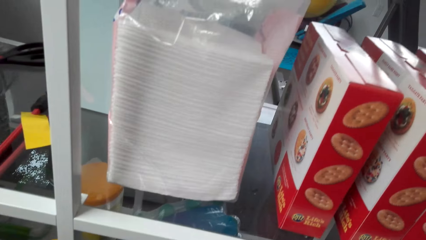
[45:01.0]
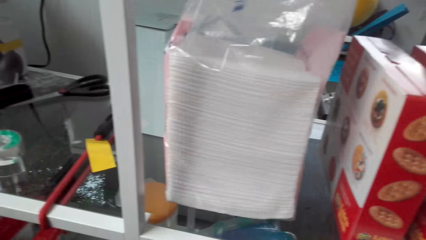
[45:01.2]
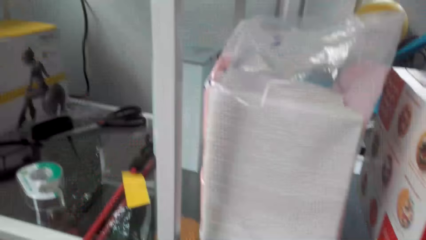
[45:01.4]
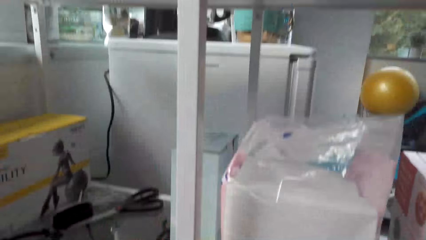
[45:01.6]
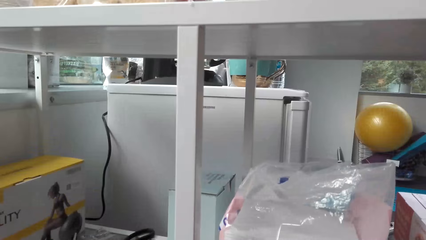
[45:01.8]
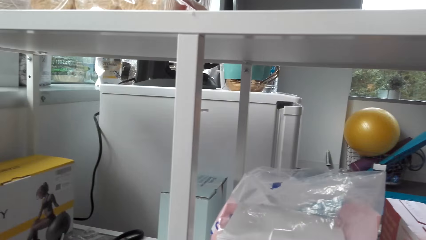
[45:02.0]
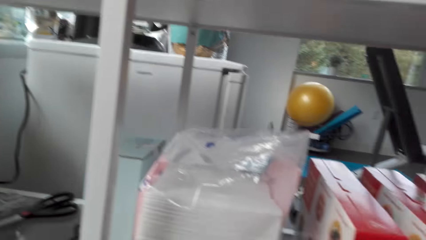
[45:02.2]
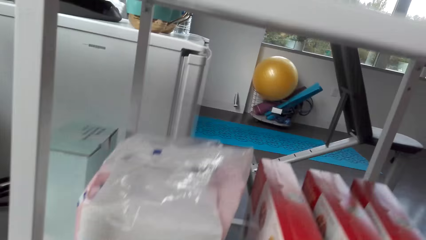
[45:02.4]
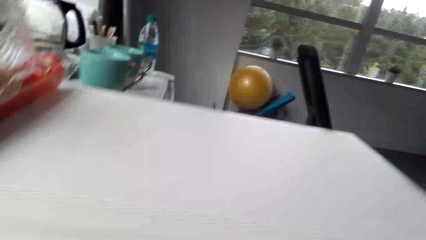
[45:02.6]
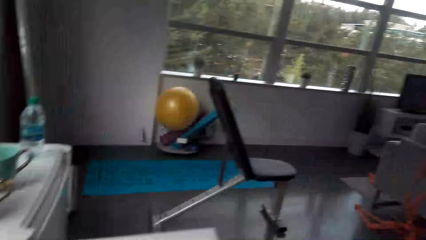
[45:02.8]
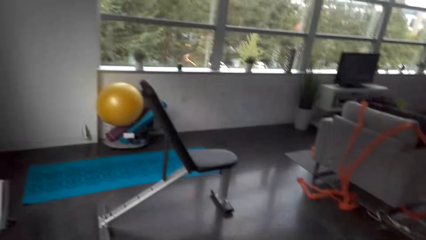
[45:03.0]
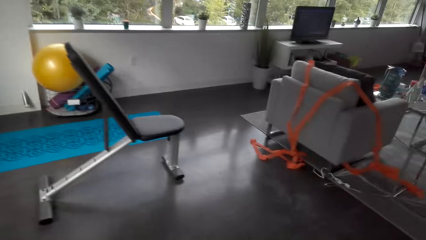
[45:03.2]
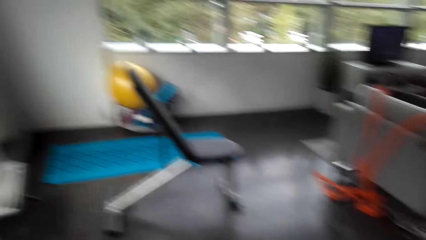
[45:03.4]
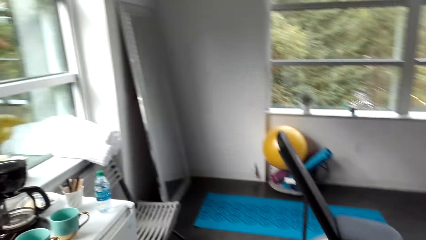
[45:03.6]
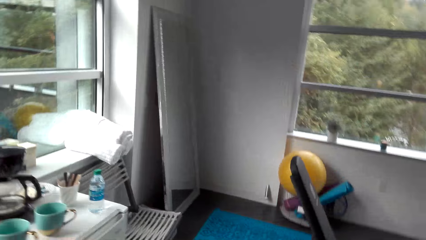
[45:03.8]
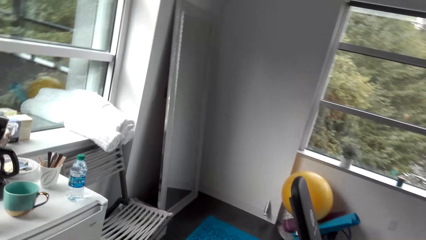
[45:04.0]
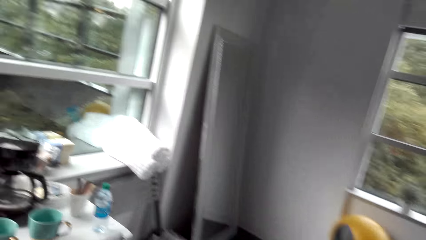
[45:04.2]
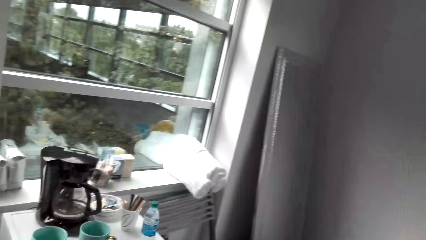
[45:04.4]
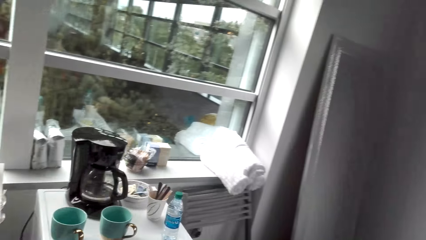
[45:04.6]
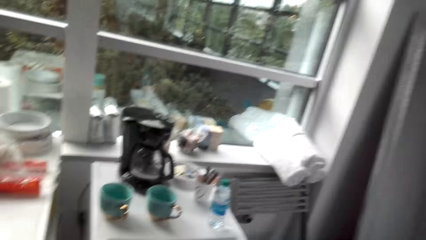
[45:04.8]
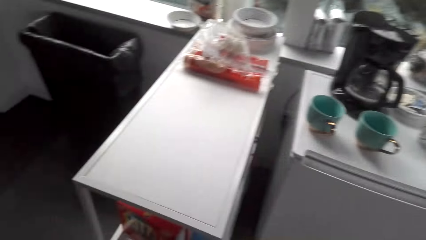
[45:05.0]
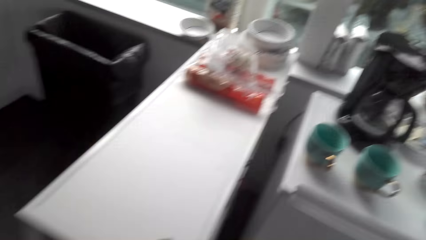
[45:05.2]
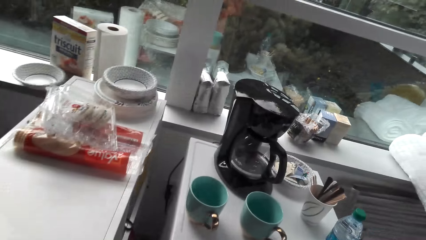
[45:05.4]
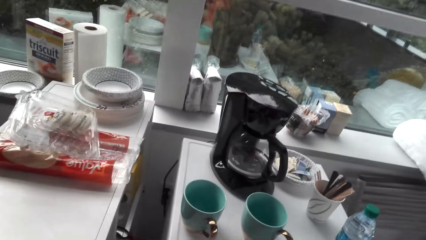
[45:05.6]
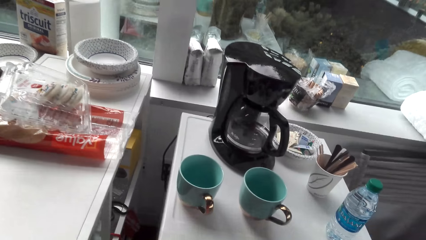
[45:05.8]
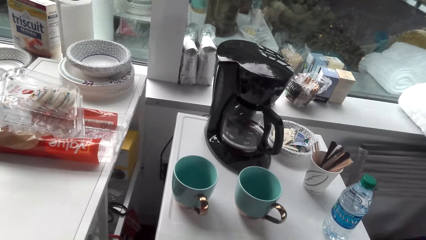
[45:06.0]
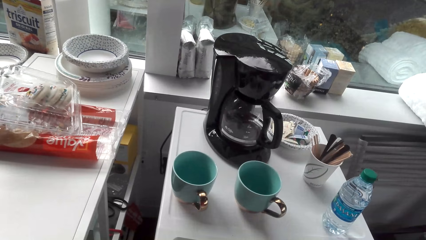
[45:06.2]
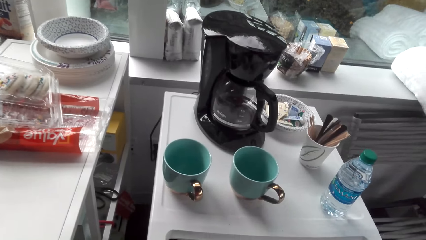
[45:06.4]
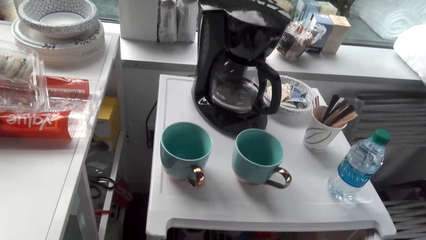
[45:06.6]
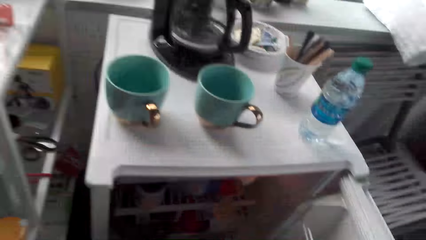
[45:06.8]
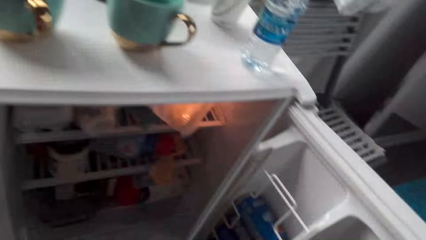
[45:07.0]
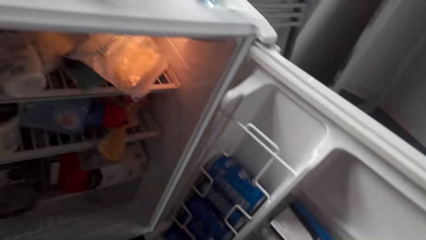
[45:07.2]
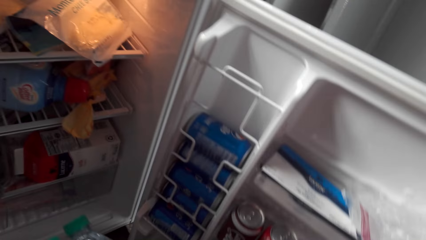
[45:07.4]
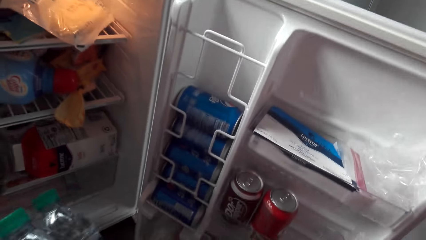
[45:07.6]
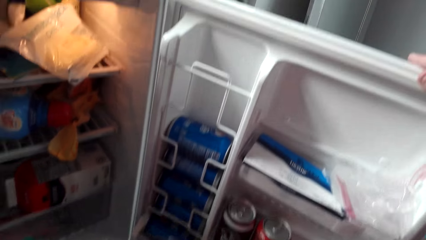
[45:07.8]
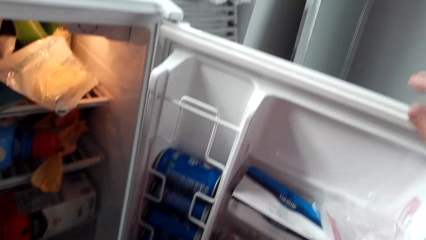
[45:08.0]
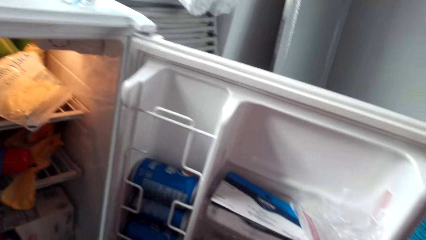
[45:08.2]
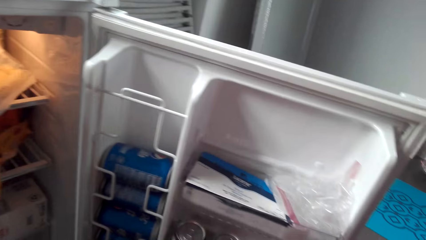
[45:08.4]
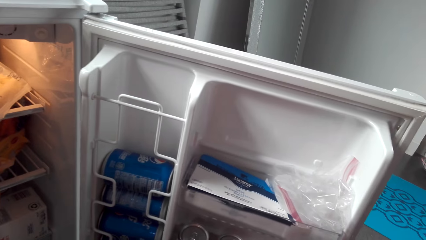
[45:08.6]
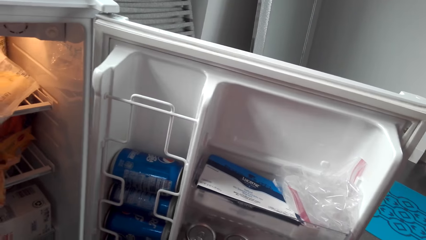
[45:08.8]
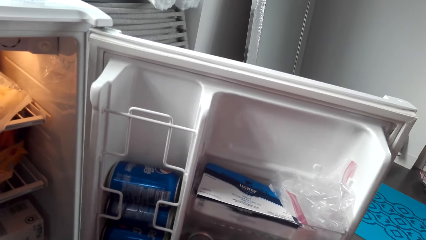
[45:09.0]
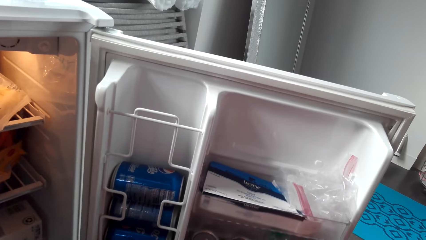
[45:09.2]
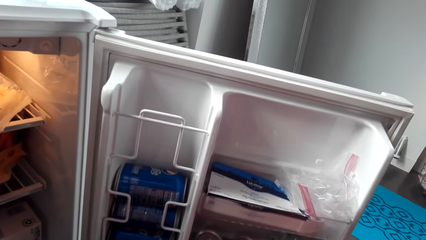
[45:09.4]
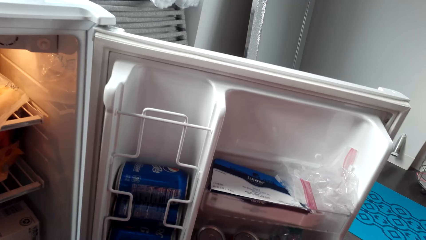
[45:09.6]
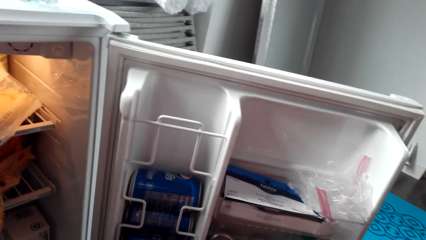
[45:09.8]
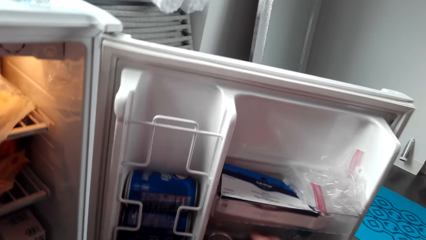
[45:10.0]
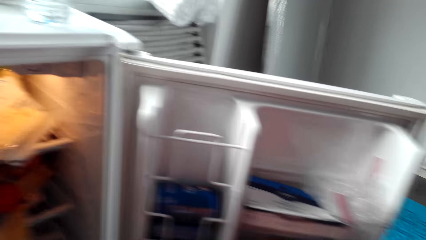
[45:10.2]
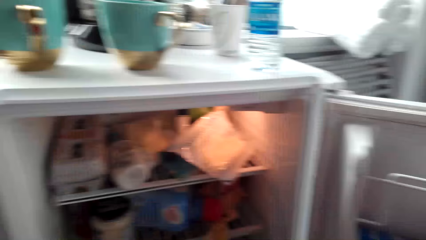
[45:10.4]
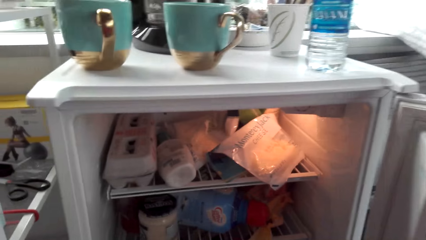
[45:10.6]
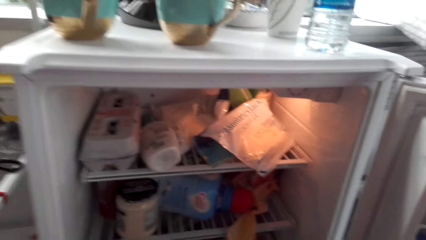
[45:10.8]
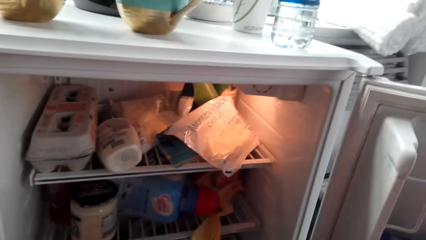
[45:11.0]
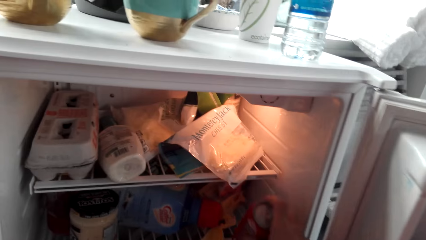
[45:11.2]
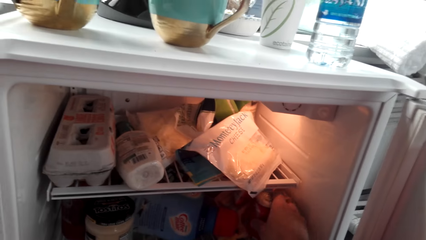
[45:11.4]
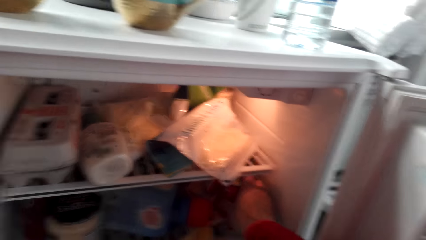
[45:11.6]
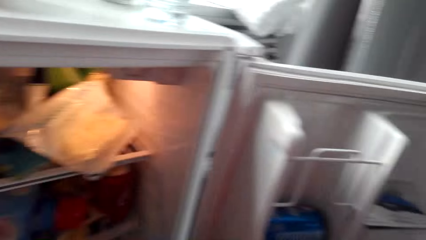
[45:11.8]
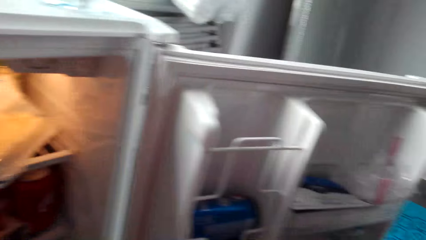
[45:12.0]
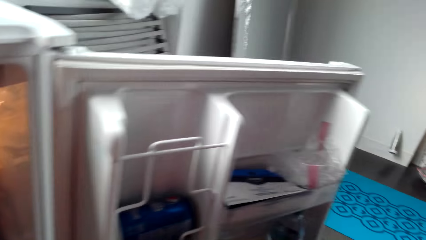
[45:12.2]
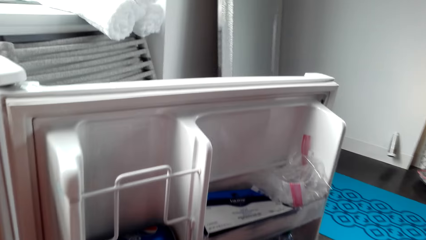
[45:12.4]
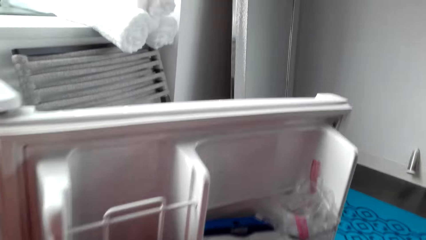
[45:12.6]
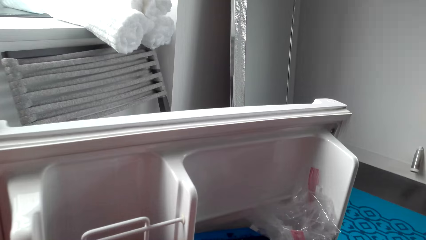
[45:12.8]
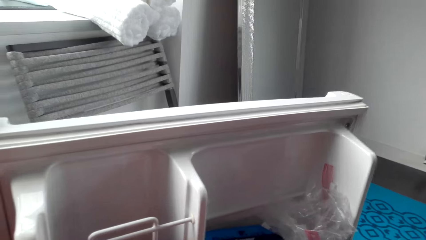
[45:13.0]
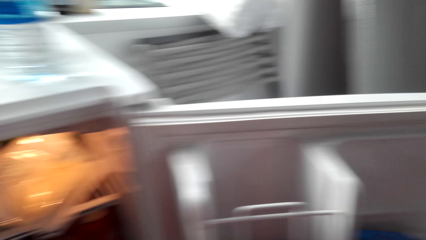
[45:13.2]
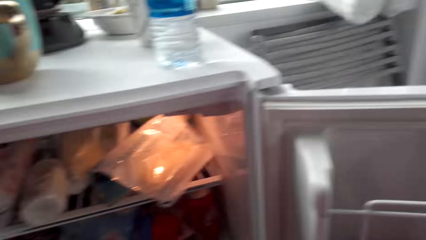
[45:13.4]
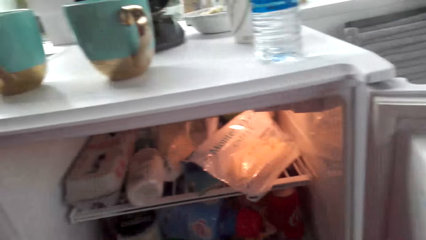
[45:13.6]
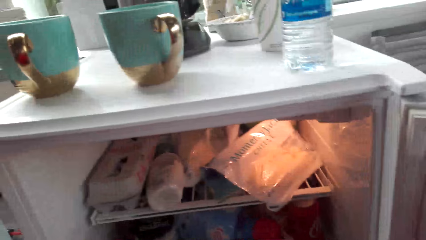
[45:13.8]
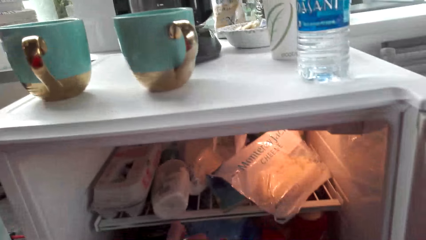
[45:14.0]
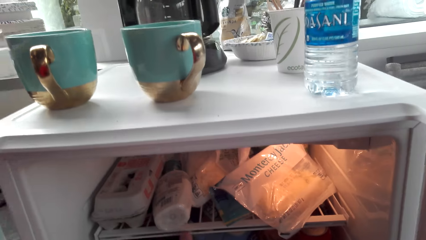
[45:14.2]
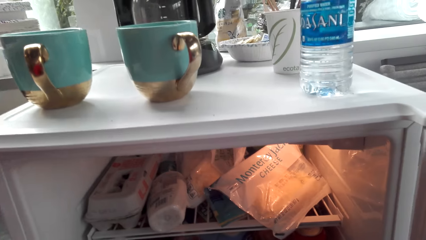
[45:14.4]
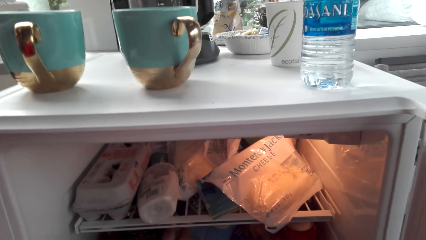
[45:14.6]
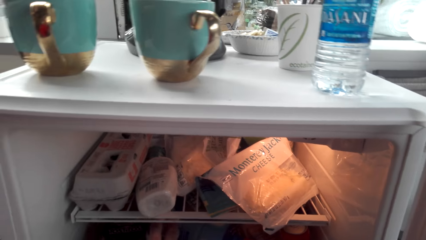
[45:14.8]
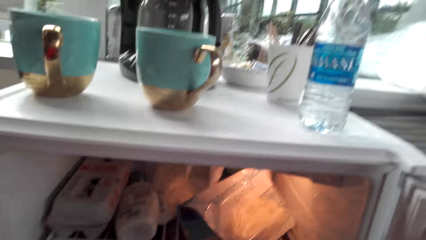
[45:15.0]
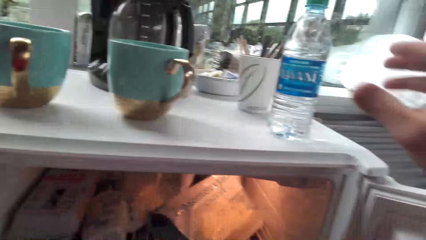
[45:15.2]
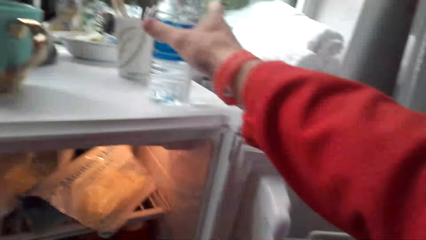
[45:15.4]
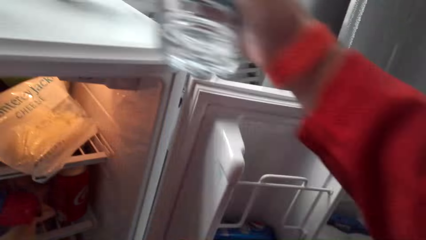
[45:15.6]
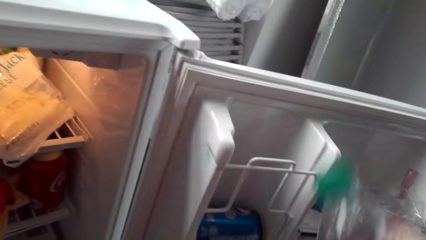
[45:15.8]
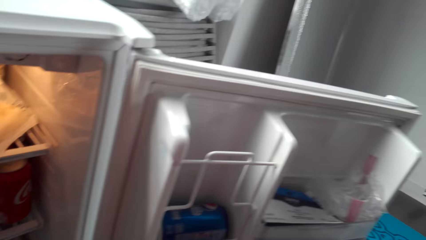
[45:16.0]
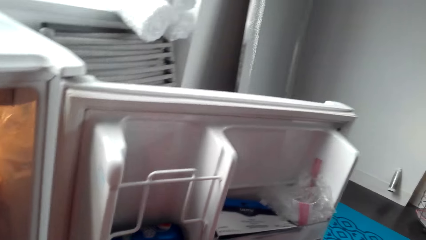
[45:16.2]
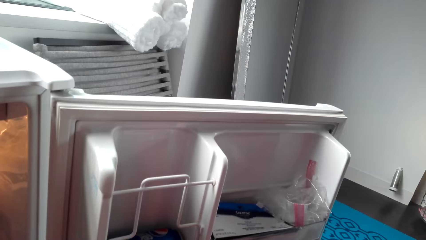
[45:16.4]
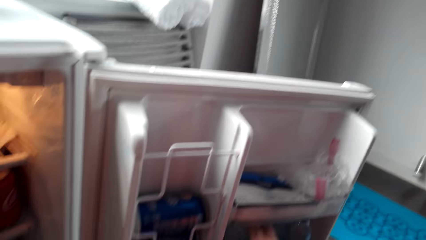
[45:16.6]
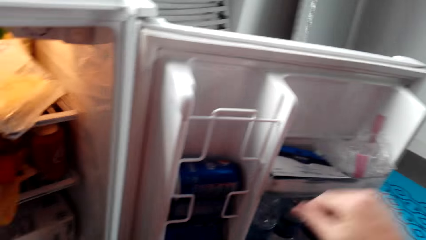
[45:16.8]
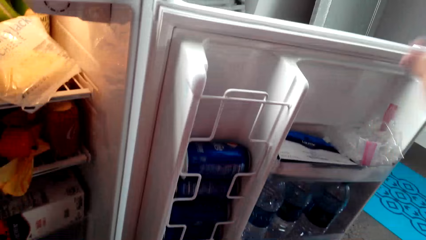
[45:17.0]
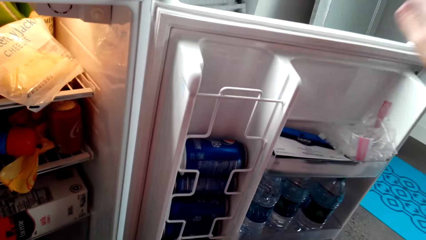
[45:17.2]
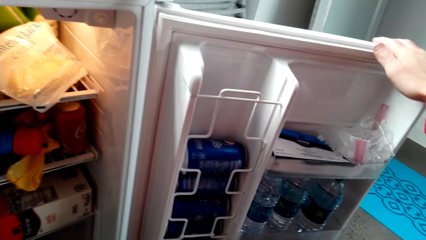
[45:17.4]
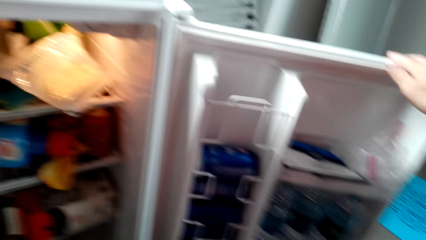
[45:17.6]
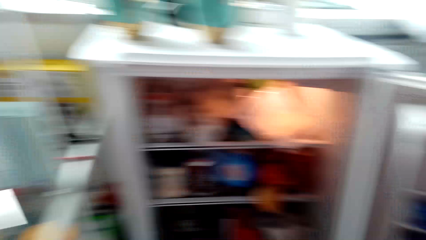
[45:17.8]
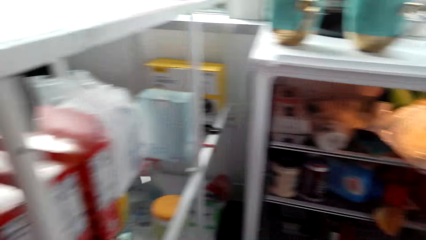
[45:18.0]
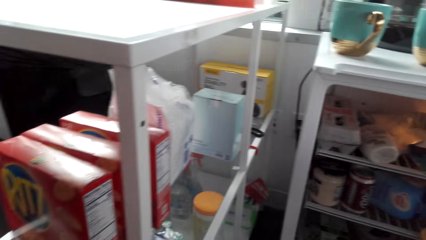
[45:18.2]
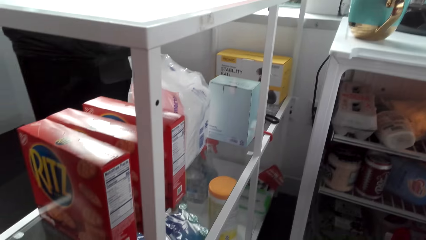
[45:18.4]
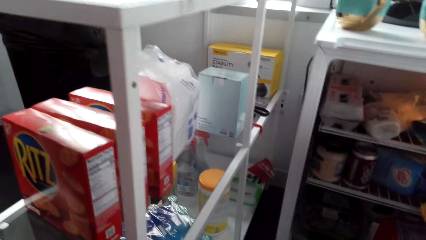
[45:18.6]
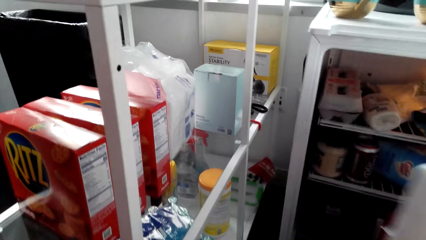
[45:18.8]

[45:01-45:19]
The camera wearer walks to the fridge or refrigerator. They open the refrigerator. They put the bottle of water in the refrigerator. They put a can of soda in the refrigerator. They take a bottle of water on the refrigerator. They put the bottle of water in the refrigerator. They close the refrigerator.
